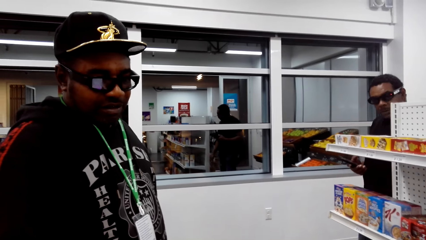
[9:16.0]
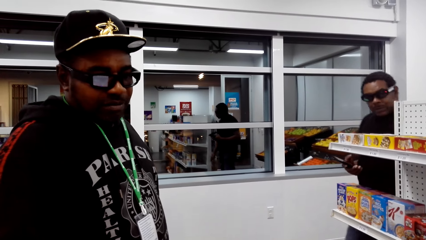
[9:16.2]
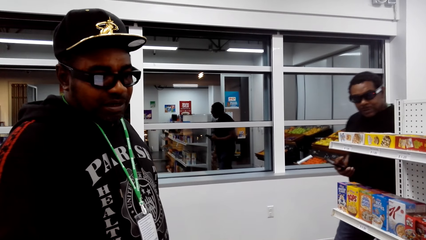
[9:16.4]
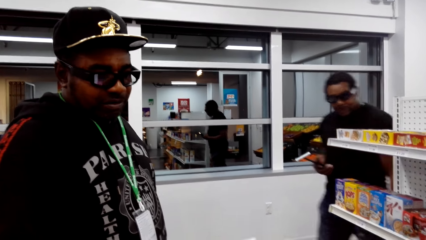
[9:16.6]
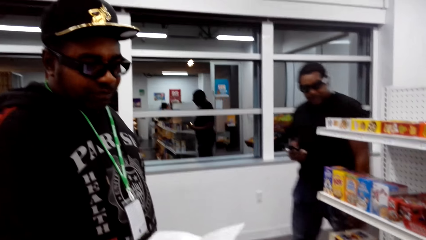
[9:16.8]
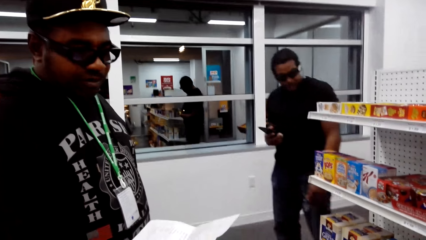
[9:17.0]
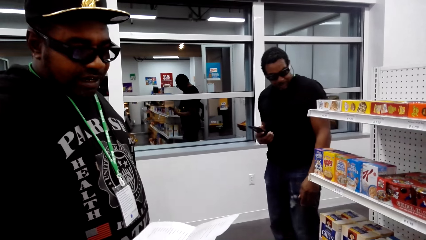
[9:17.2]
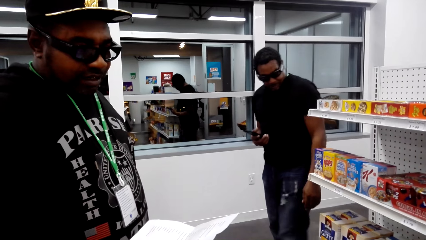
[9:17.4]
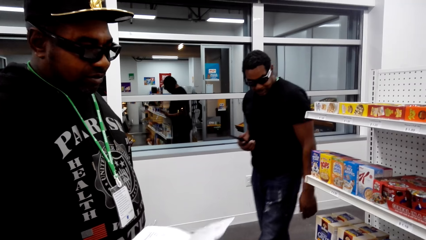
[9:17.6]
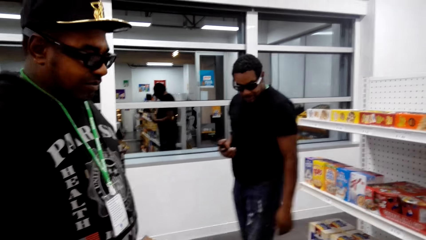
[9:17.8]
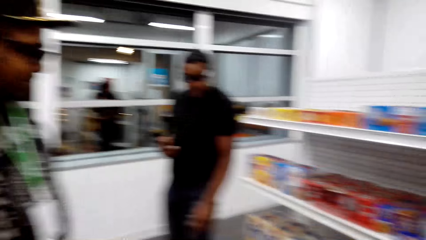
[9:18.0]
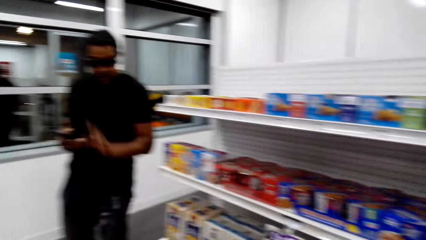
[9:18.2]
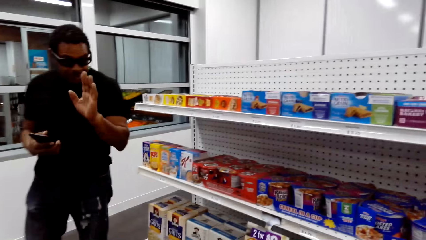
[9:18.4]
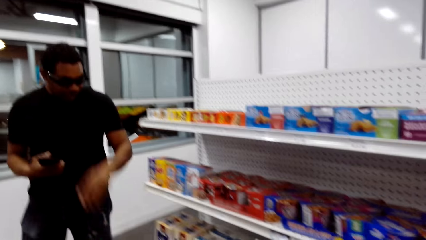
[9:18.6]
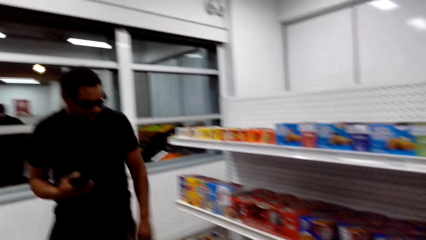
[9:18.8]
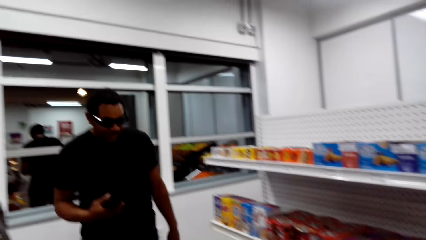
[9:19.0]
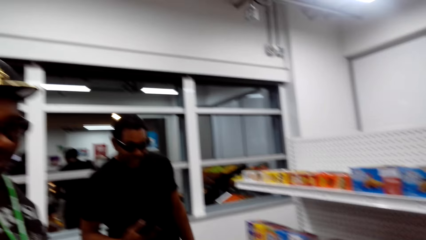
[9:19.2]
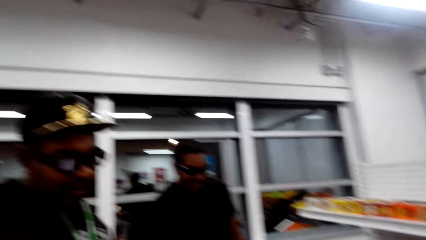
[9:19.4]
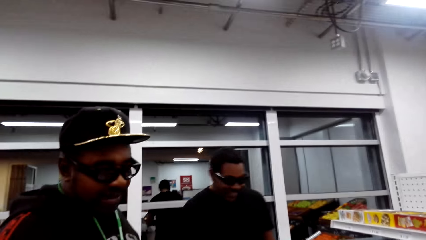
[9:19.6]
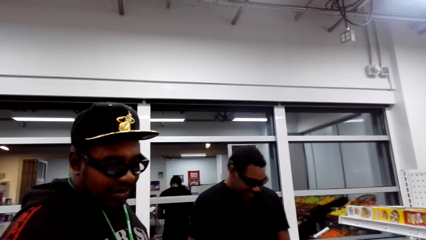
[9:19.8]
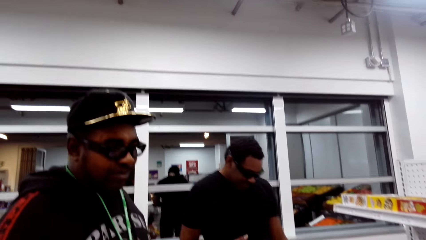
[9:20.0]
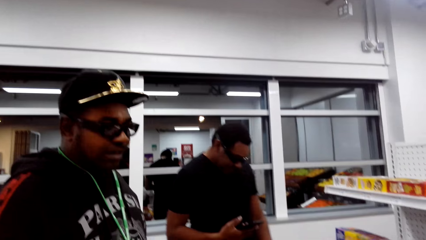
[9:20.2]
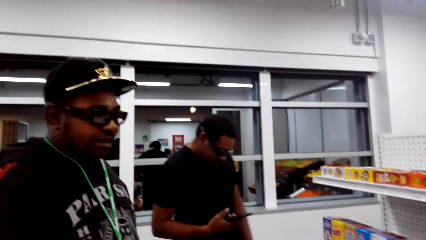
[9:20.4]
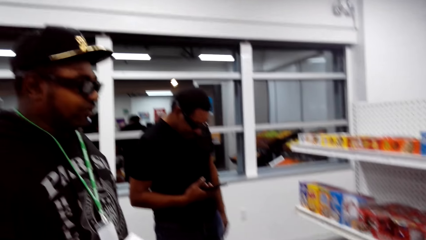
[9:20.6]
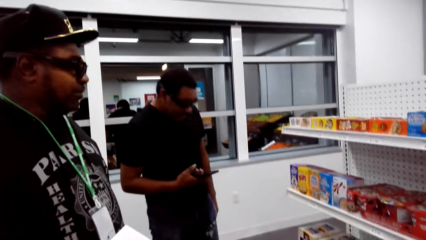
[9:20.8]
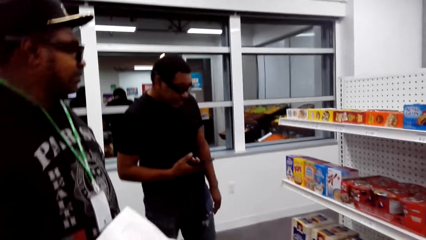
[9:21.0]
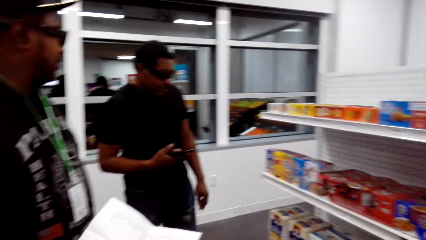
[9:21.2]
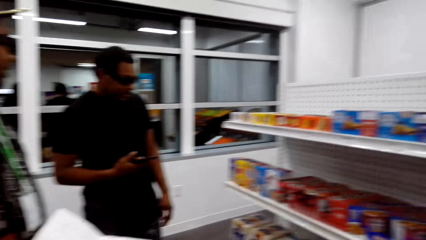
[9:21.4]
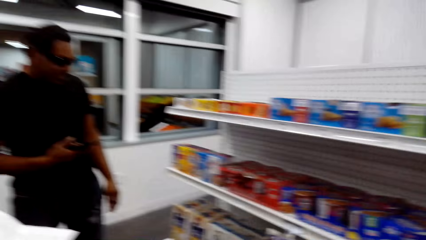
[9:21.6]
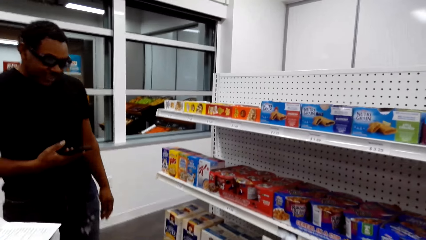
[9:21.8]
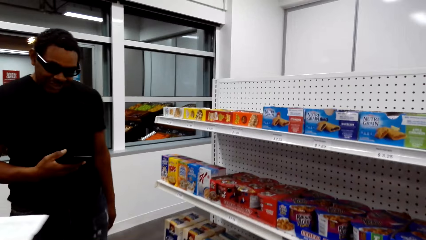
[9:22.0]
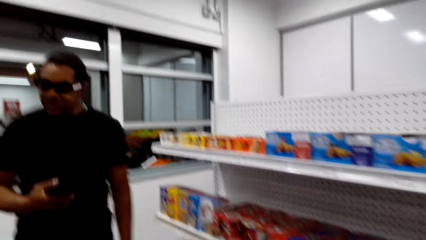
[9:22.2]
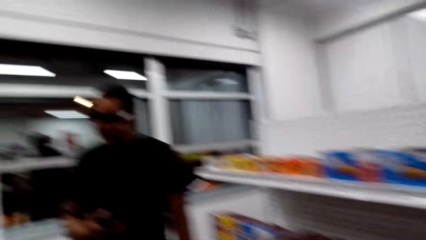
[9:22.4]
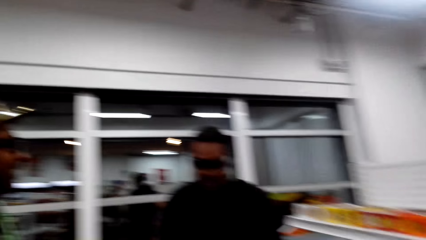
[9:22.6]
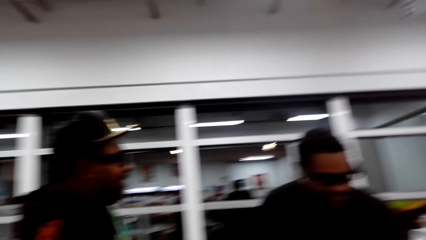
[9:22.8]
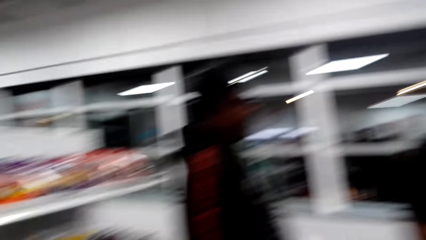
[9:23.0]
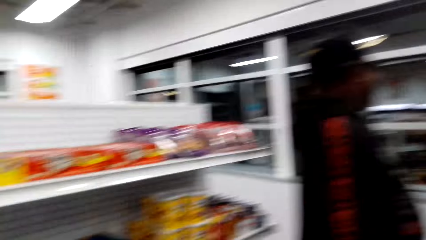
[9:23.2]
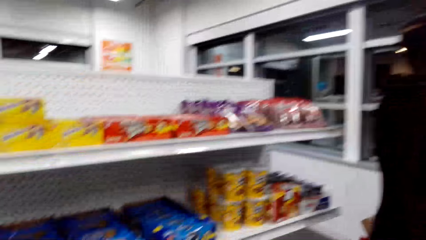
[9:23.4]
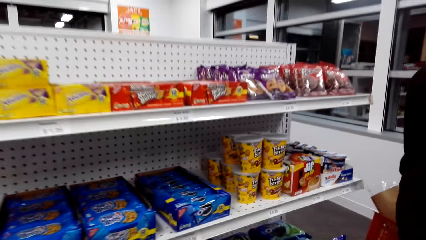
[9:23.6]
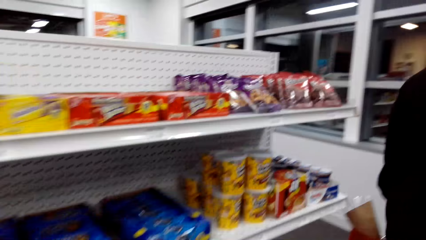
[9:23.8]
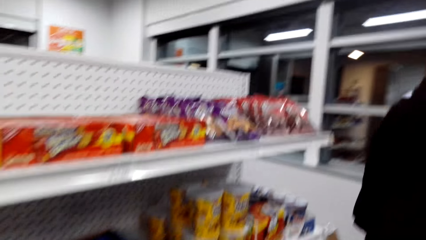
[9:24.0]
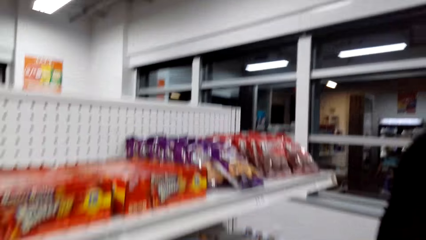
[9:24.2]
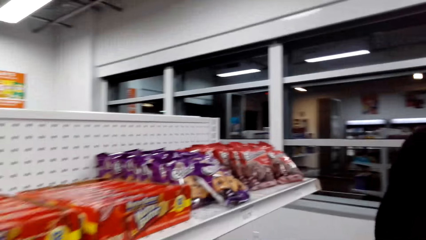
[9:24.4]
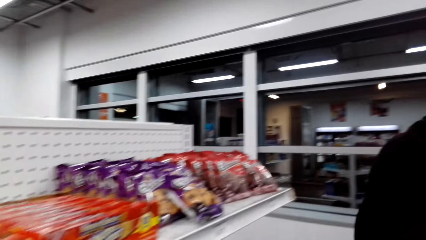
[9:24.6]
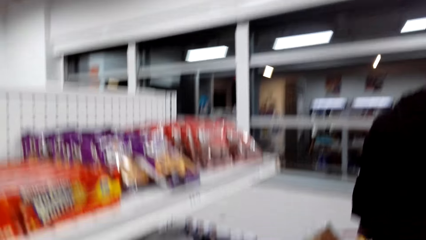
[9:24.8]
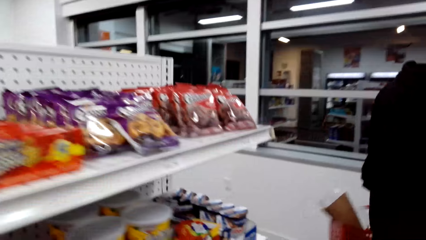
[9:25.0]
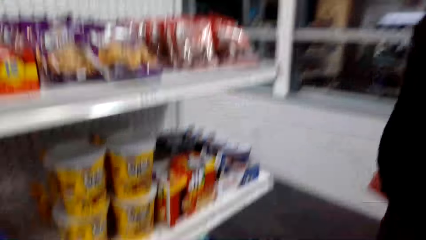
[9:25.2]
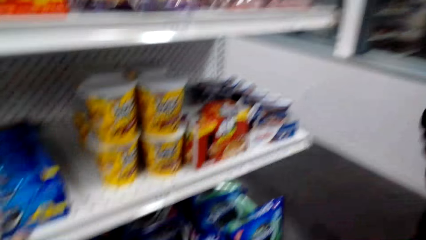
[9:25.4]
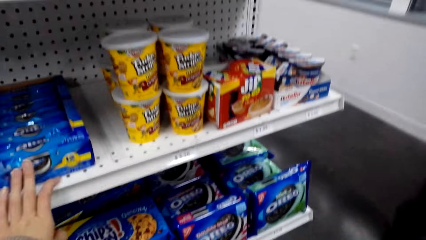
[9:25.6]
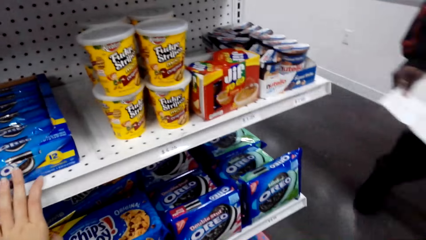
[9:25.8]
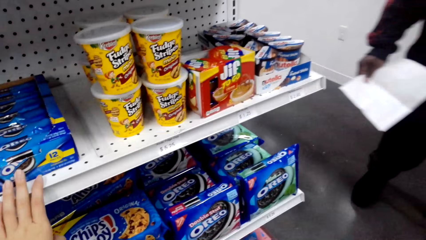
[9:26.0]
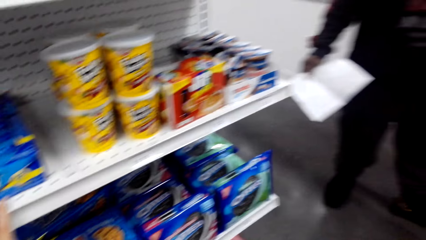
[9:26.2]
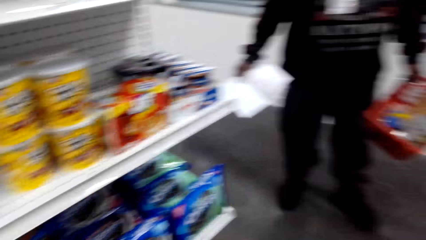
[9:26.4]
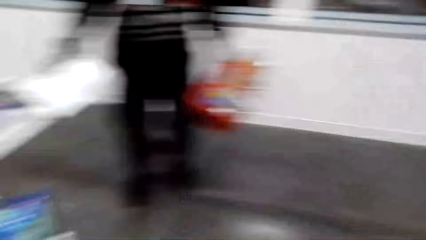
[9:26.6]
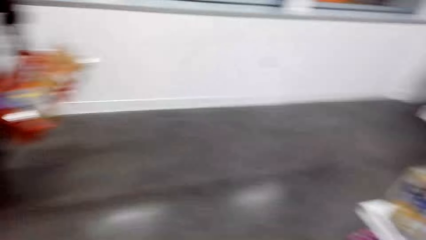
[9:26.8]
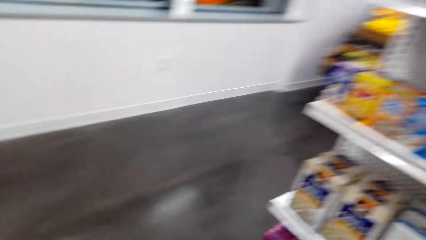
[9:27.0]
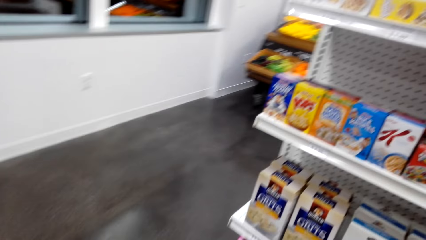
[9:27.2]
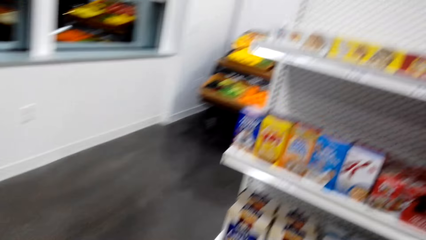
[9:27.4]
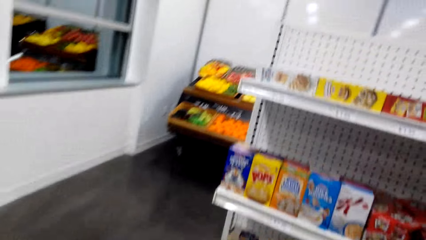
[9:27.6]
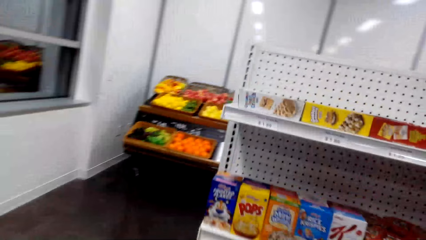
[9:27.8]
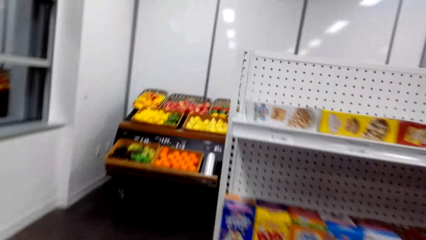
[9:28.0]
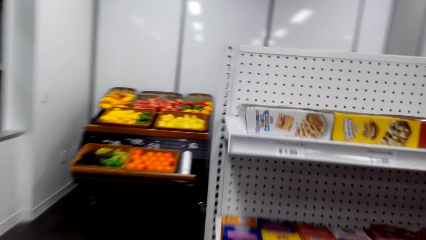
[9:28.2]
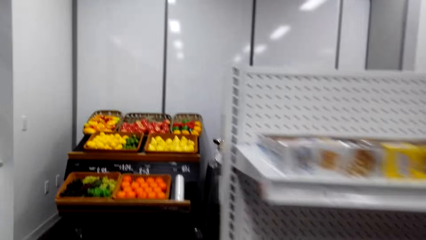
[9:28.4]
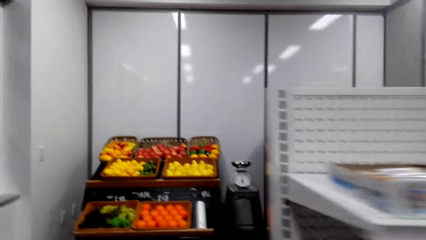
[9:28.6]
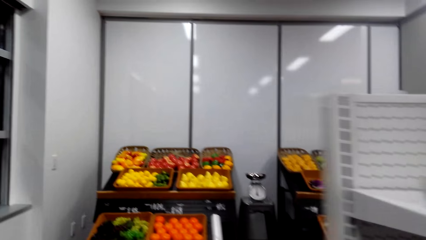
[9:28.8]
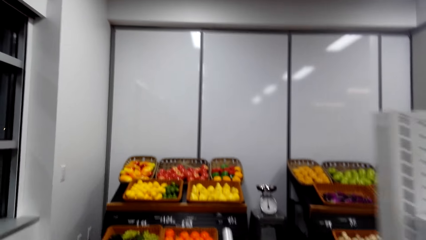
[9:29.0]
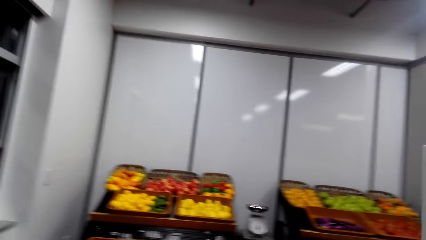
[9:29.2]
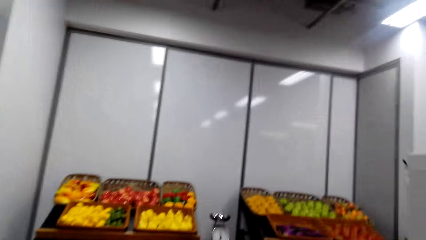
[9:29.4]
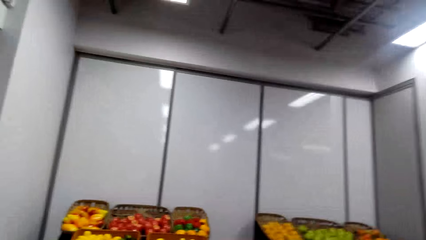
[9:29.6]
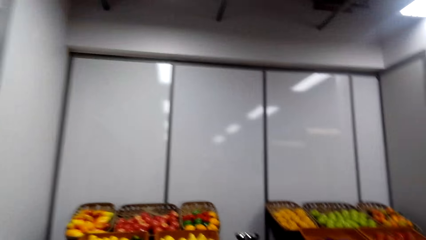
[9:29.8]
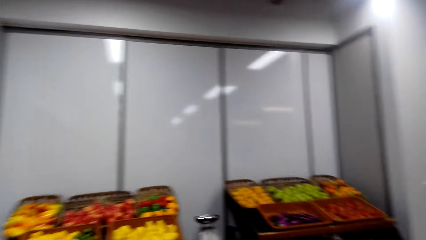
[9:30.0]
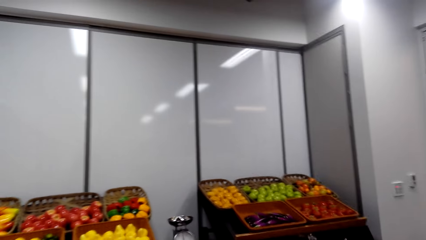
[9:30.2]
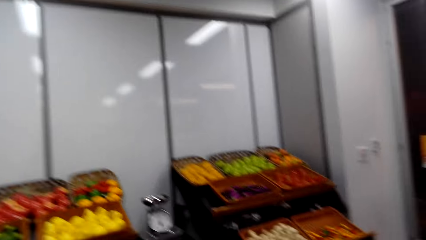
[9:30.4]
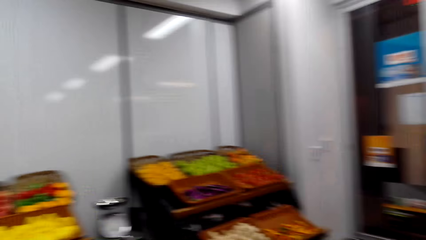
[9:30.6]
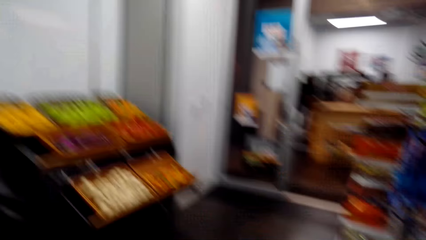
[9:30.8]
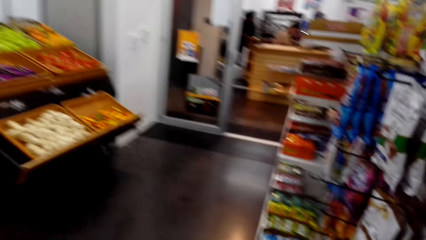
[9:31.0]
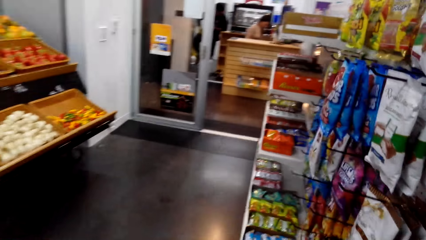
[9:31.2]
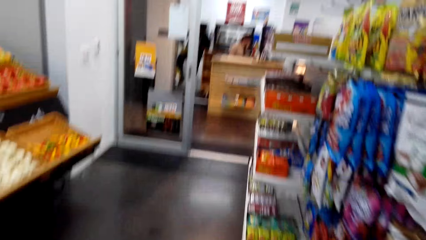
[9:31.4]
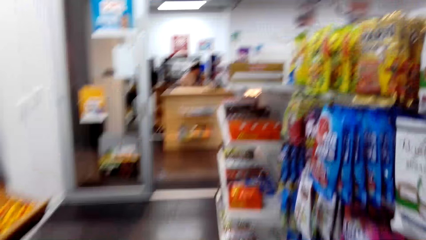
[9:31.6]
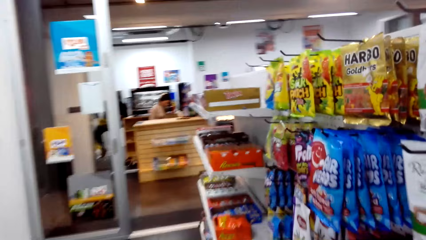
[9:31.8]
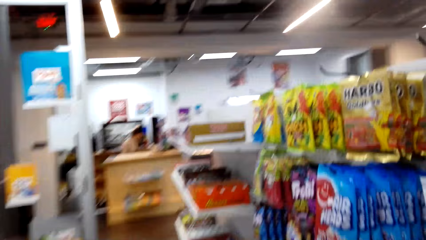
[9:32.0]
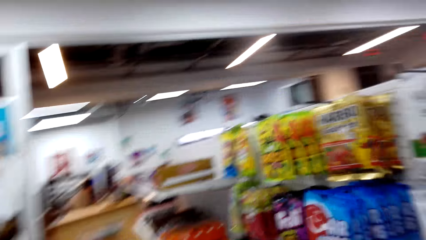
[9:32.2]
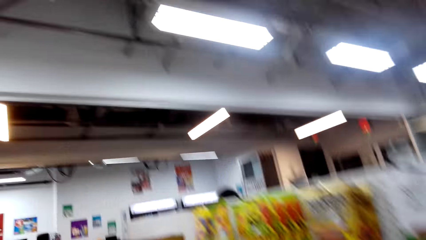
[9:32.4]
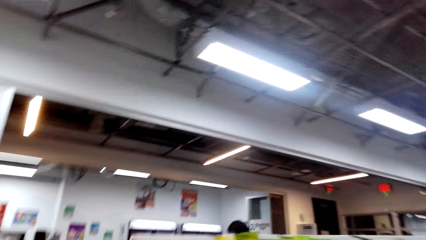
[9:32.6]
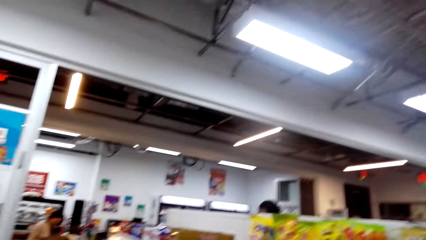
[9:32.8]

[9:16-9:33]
The camera wearer looks at the products at the shelf. They are checking on biscuits. They walk around.
